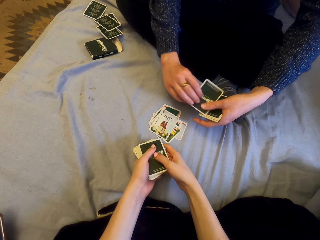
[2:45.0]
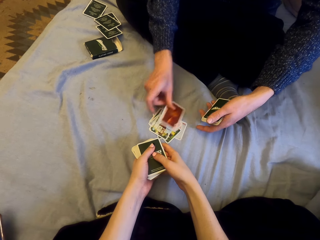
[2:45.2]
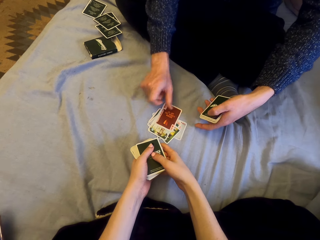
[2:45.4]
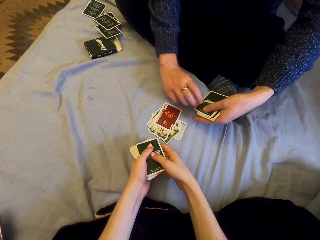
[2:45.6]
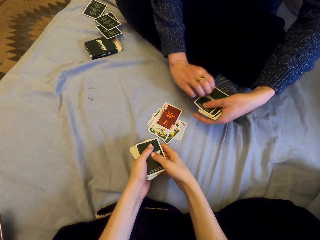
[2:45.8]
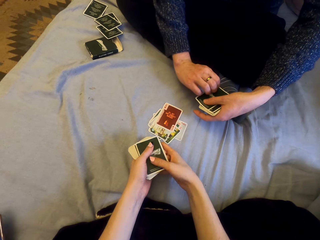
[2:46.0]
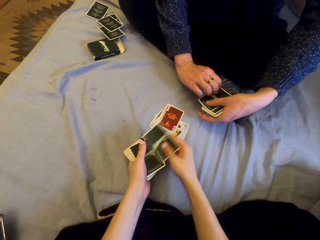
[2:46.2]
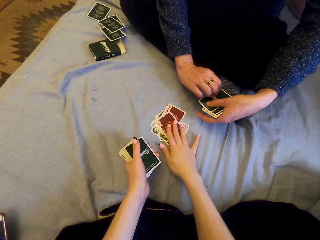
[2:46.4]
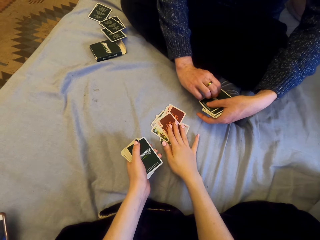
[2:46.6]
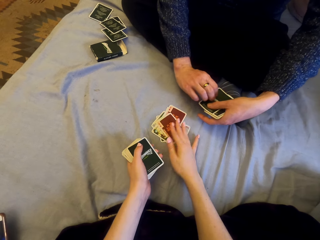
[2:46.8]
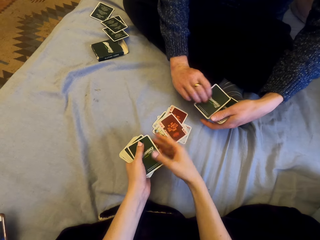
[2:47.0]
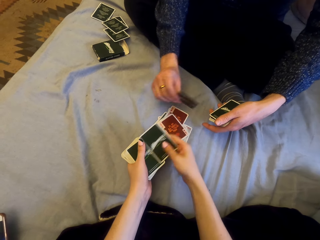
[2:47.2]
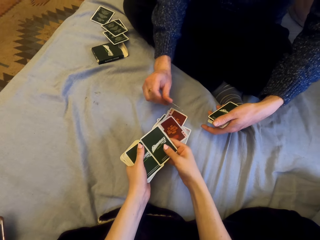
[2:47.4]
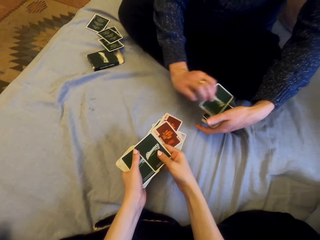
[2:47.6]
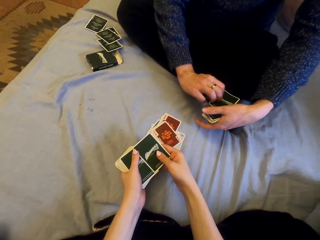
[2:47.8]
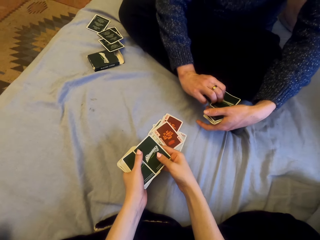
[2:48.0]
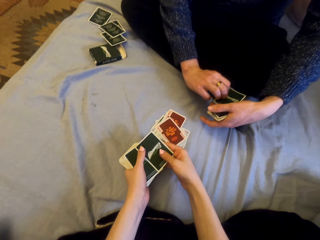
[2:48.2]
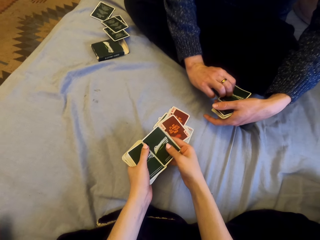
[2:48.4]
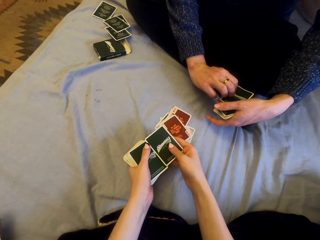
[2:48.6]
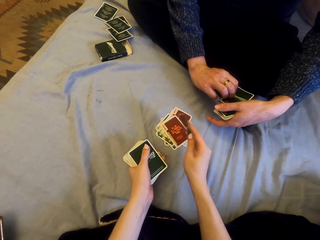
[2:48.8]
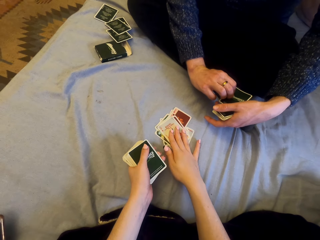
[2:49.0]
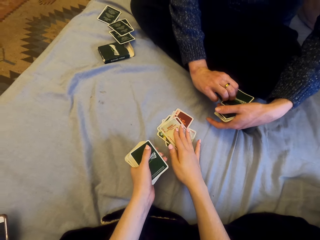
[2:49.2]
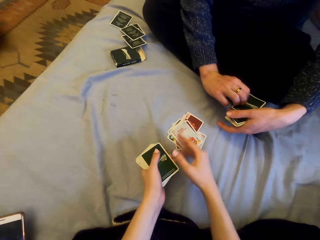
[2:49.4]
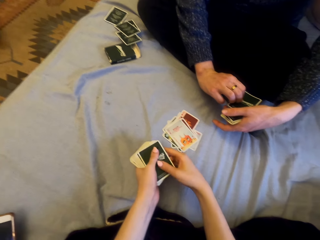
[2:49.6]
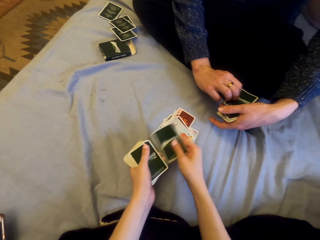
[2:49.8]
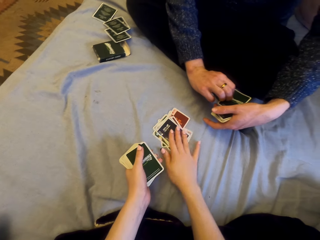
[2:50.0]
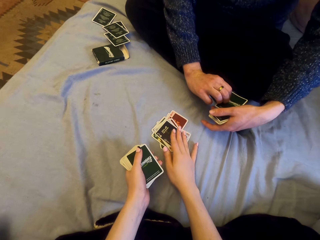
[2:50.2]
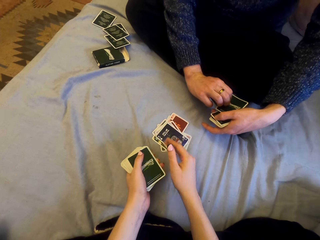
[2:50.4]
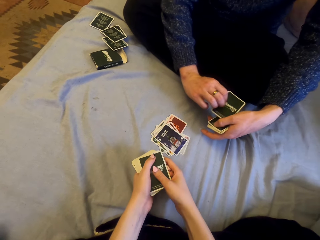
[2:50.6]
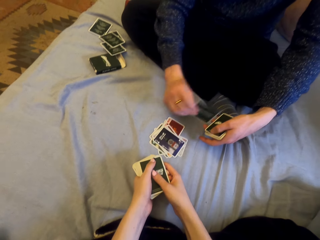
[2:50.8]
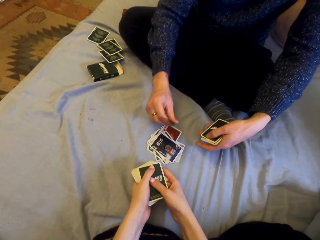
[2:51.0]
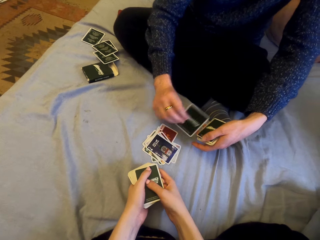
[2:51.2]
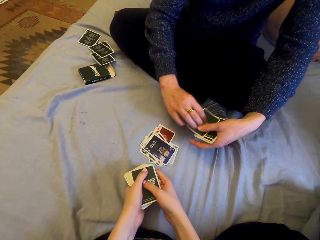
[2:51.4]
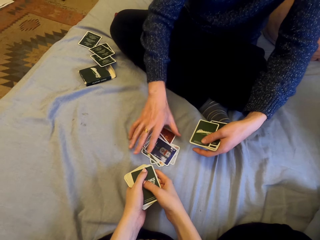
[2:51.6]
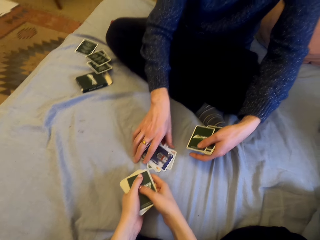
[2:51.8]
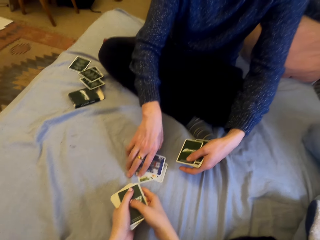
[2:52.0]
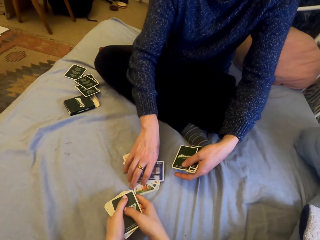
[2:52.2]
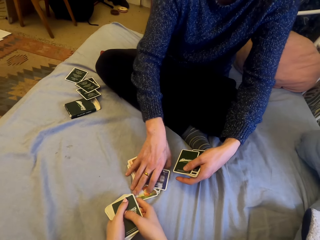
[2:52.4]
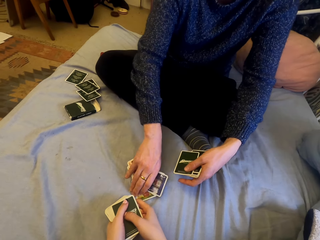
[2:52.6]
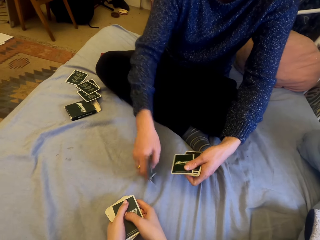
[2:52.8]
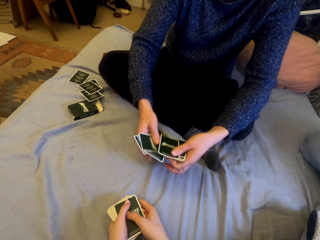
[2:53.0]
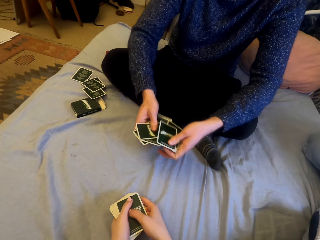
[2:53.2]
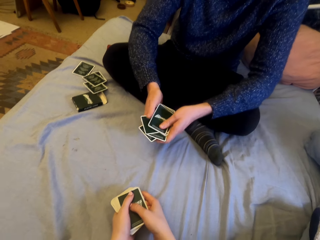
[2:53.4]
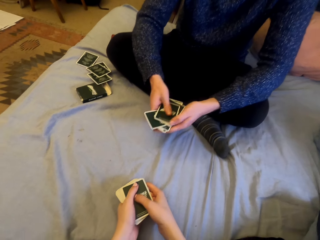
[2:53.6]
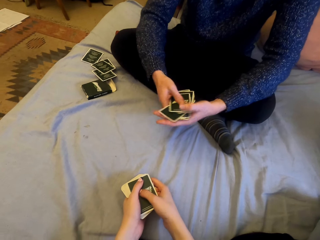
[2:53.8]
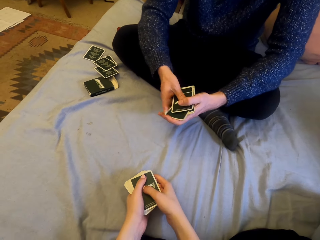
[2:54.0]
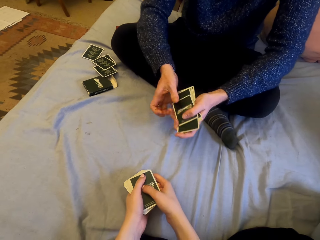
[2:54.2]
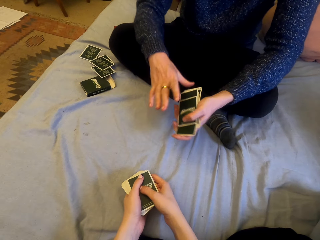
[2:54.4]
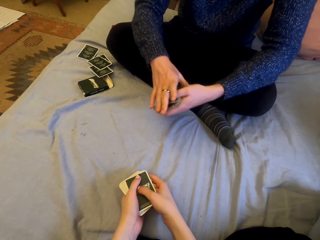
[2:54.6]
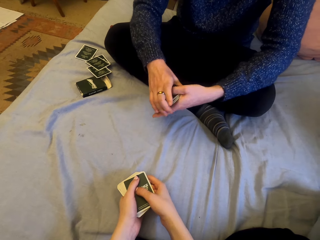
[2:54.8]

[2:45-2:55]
A man puts the cards on the sheet. He does so again. The camera wearer puts the cards on the sheet. They talk. They put the cards on the sheet. They do so again. The man picks the cards.

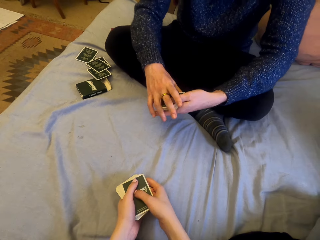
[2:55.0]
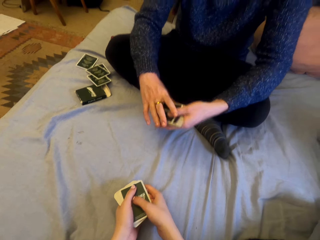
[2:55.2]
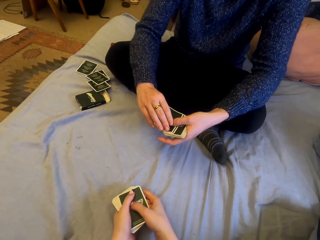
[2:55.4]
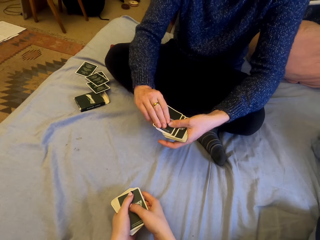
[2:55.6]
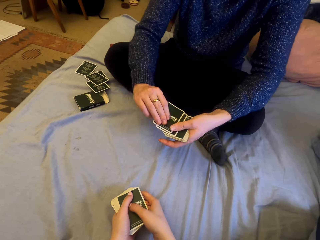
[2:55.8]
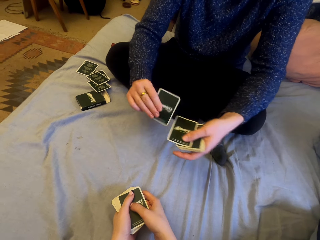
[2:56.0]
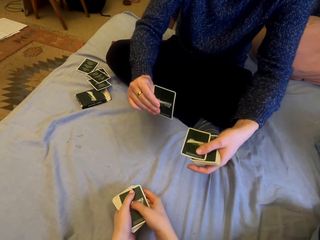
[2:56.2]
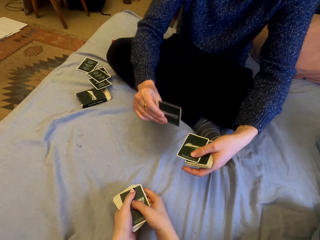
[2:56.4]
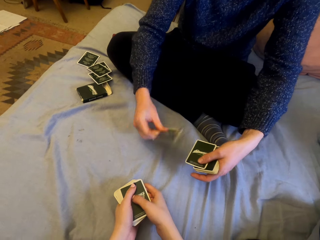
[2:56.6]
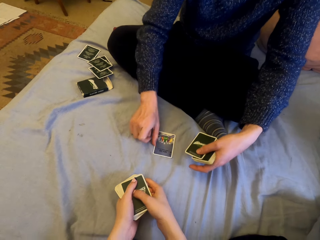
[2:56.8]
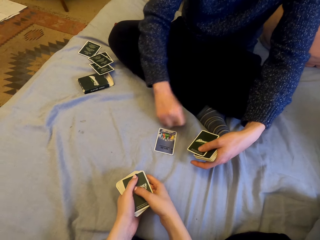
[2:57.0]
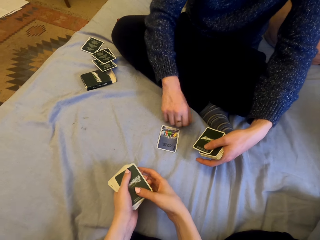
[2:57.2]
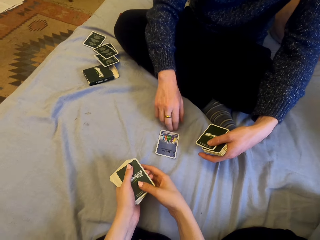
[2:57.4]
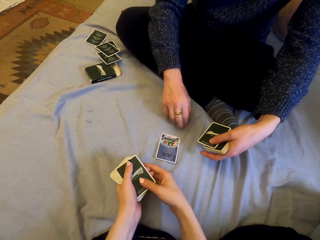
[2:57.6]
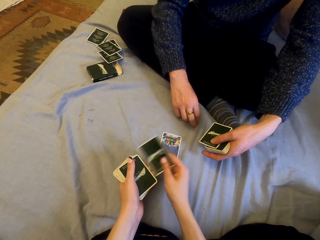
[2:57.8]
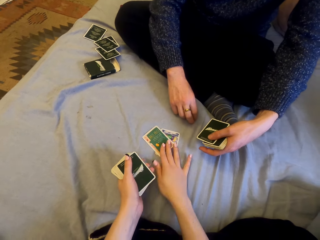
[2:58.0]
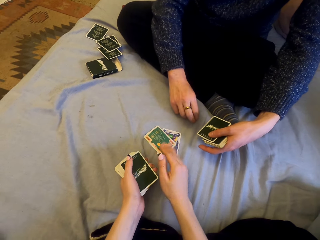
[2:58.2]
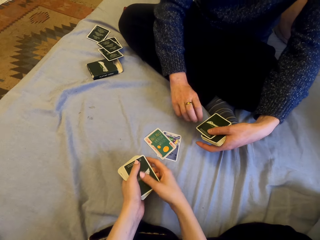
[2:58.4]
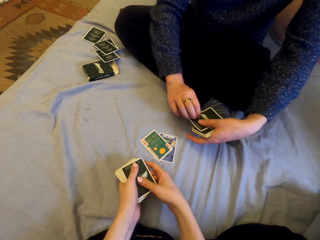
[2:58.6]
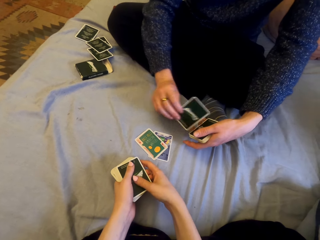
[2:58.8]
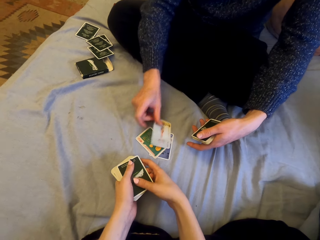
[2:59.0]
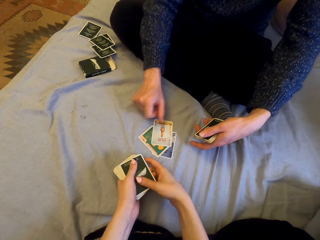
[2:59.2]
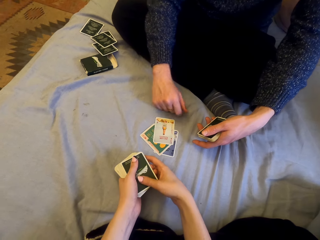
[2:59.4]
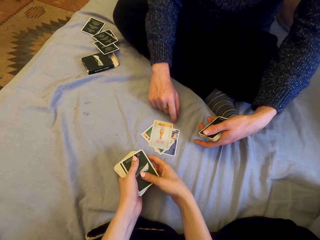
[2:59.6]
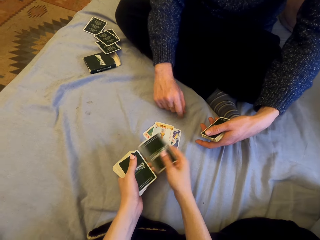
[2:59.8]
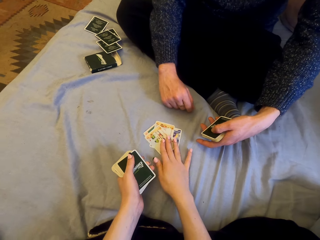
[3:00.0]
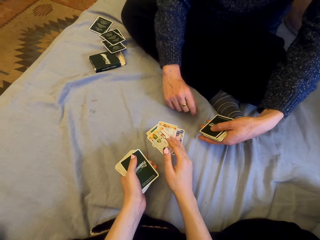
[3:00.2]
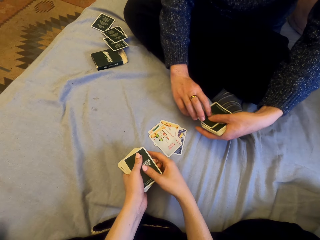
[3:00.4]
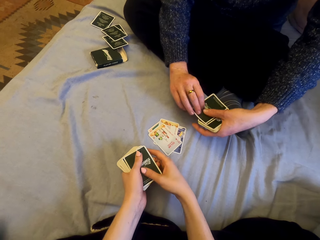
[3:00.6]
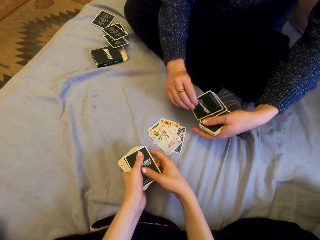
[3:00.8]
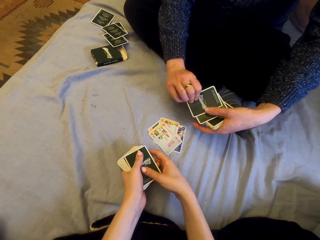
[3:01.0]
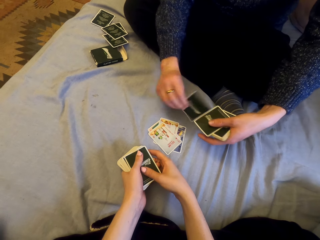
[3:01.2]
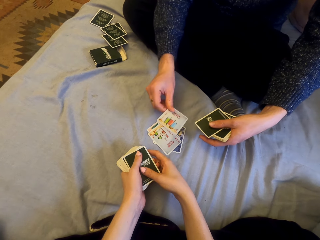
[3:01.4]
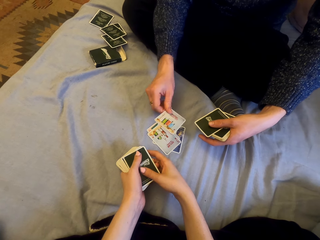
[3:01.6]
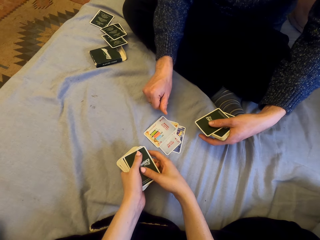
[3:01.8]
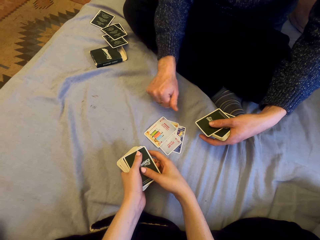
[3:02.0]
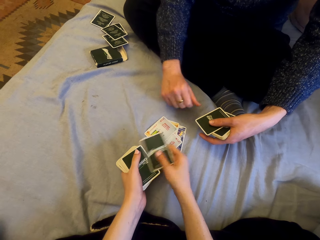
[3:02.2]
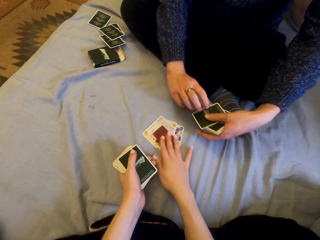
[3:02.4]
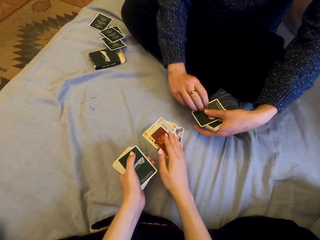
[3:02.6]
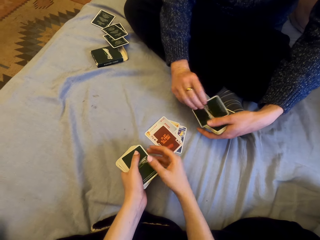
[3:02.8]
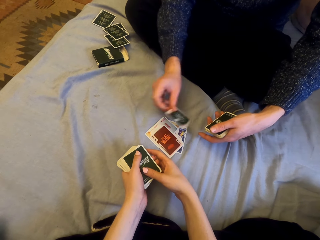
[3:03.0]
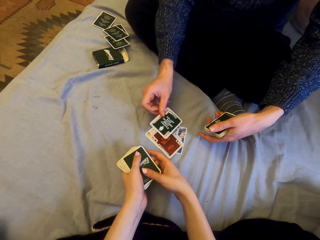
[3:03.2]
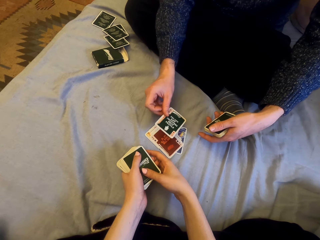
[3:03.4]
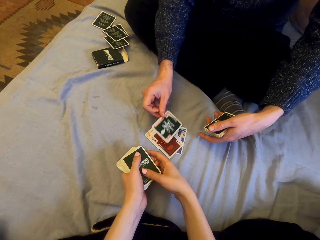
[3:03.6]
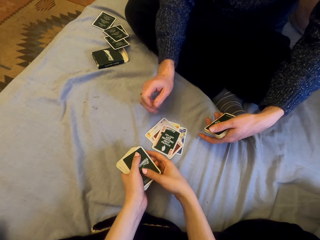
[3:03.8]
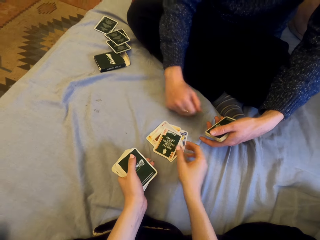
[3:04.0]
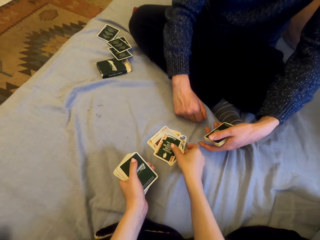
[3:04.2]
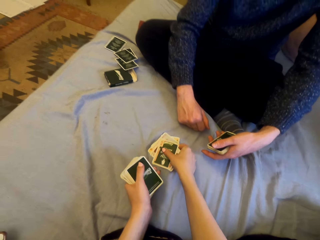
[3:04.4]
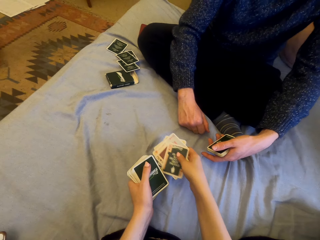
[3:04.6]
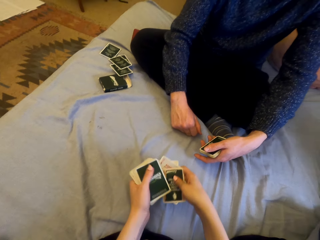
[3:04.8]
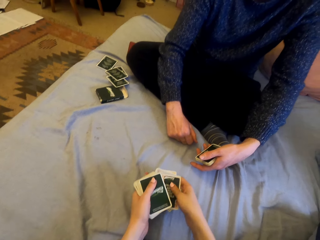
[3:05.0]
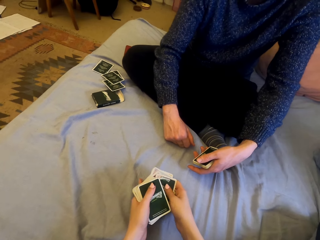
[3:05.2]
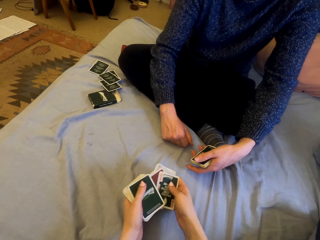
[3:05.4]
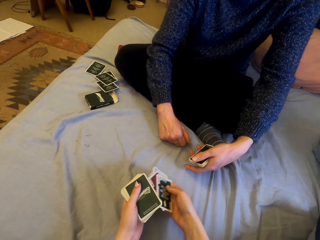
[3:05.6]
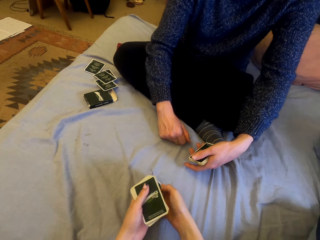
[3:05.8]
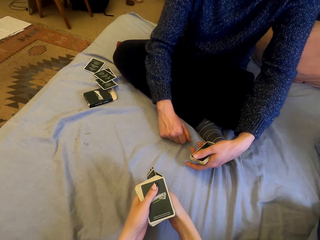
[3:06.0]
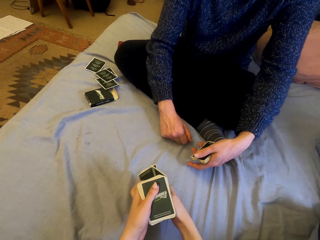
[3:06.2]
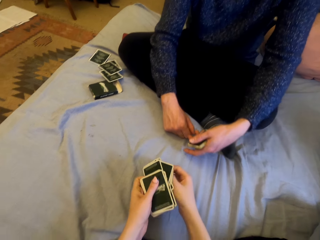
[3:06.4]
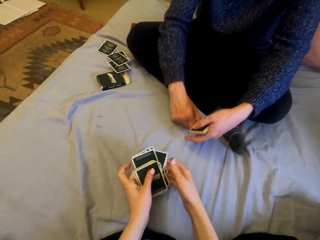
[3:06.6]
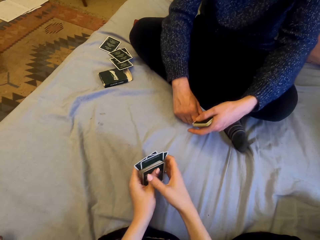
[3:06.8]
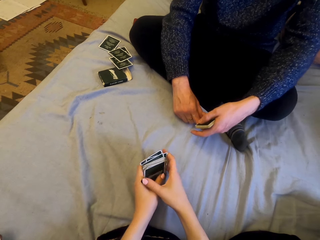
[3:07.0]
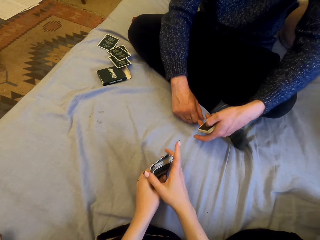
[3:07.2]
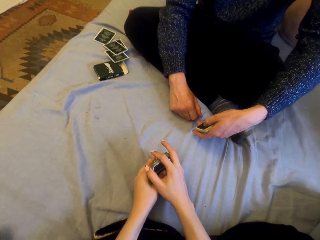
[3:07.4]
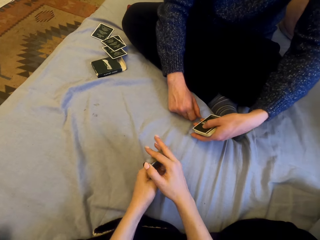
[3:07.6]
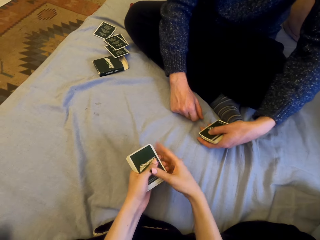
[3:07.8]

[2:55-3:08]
A man plays card with the camera wearer. The man puts the cards on the sheet. The camera wearer puts the cards on the sheet. The man puts the cards on the sheet. The camera wearer puts the cards on the sheet. The man puts the cards on the sheet. The camera wearer puts the cards on the sheet. The man puts the cards on the sheet. The camera wearer picks the cards.
